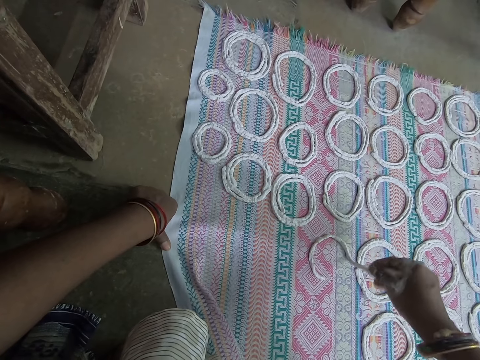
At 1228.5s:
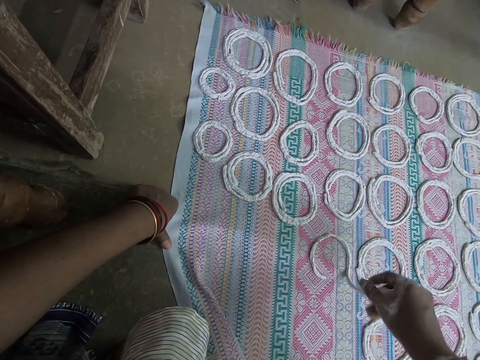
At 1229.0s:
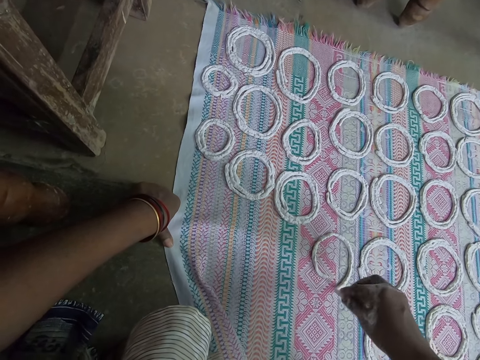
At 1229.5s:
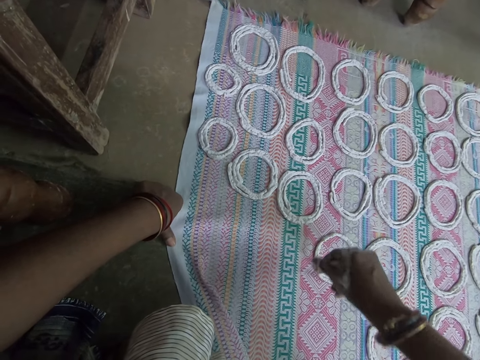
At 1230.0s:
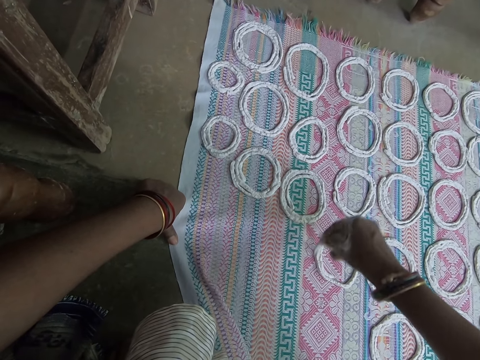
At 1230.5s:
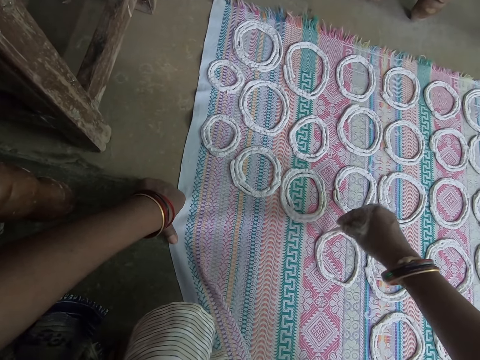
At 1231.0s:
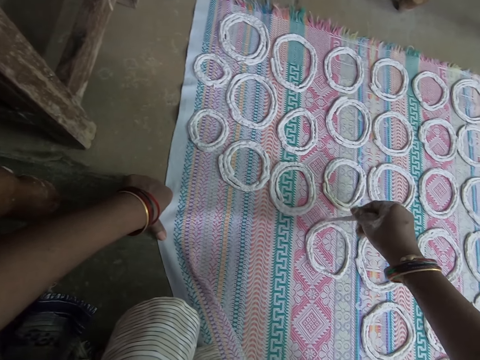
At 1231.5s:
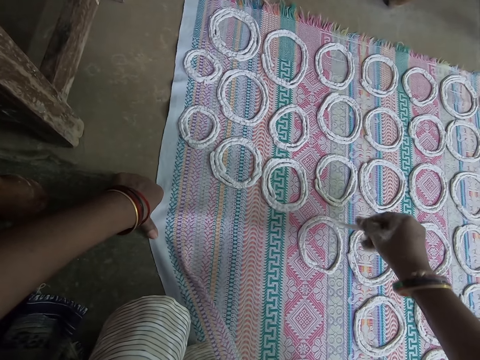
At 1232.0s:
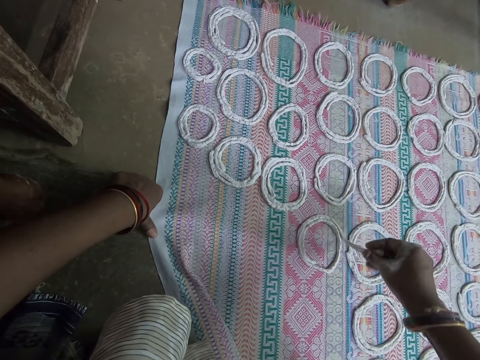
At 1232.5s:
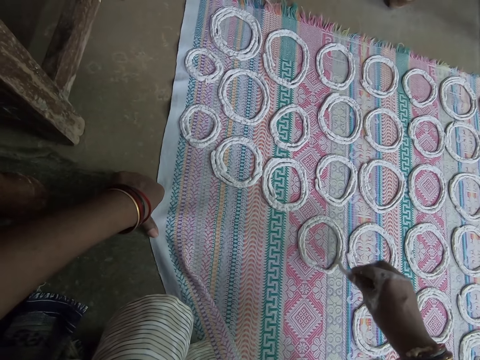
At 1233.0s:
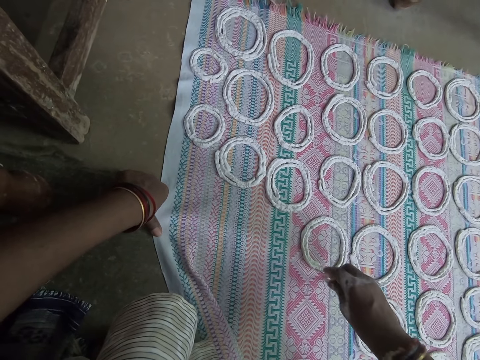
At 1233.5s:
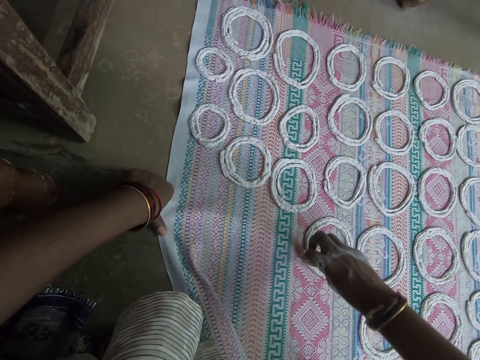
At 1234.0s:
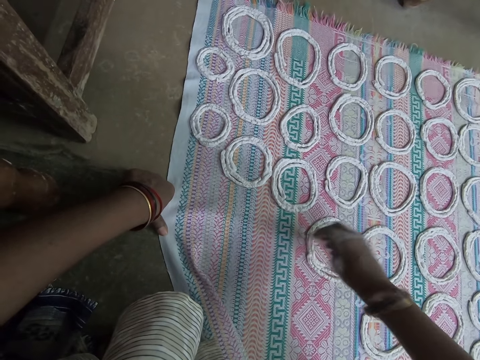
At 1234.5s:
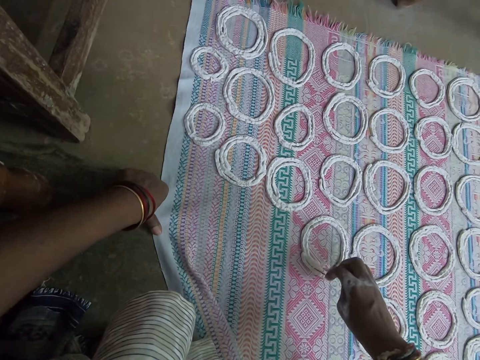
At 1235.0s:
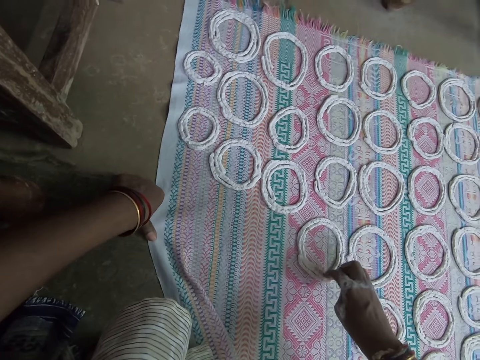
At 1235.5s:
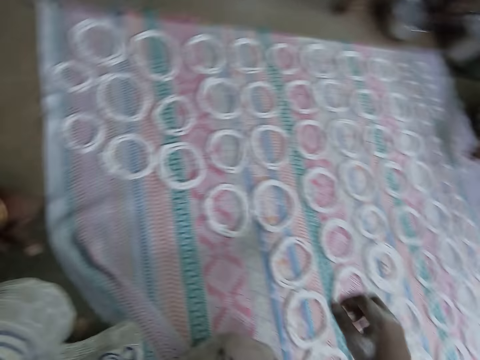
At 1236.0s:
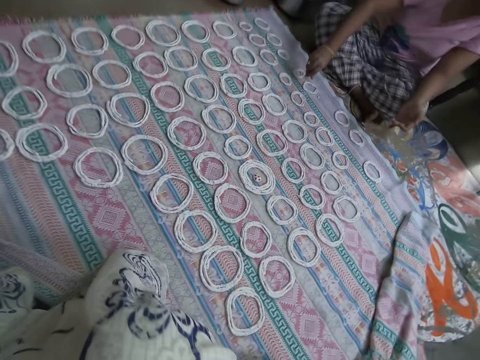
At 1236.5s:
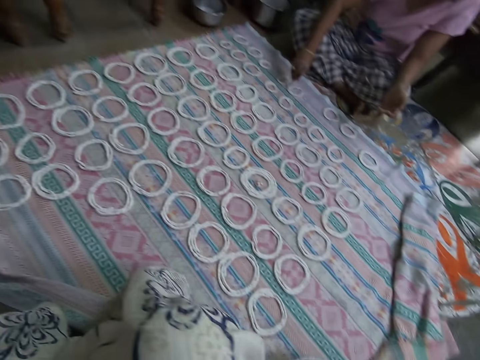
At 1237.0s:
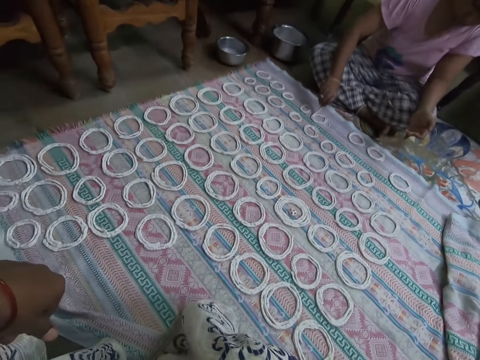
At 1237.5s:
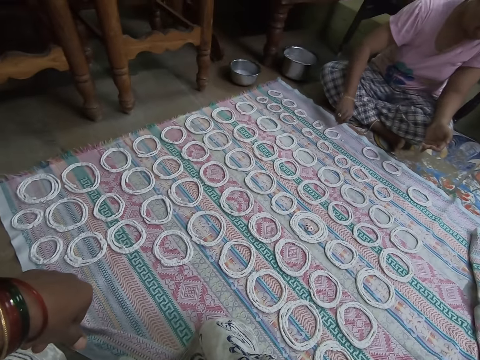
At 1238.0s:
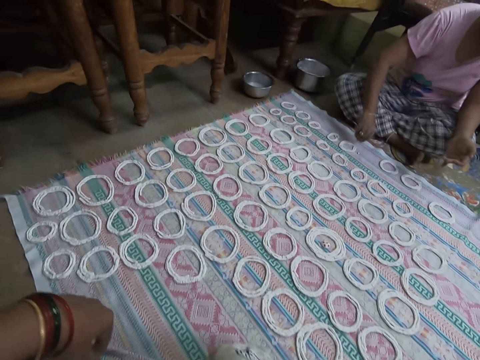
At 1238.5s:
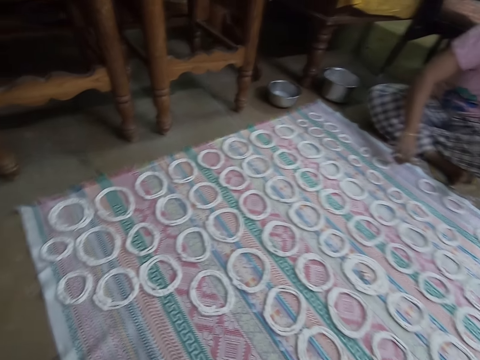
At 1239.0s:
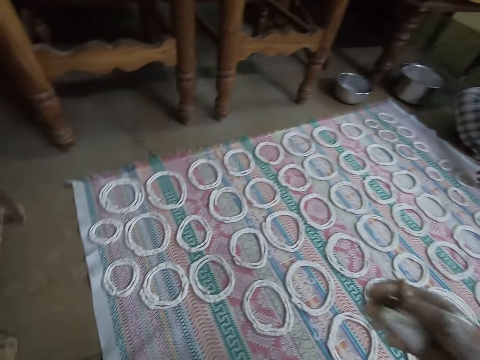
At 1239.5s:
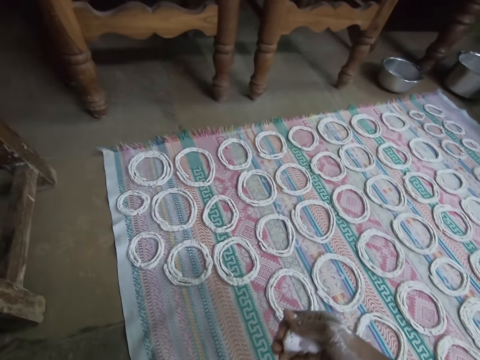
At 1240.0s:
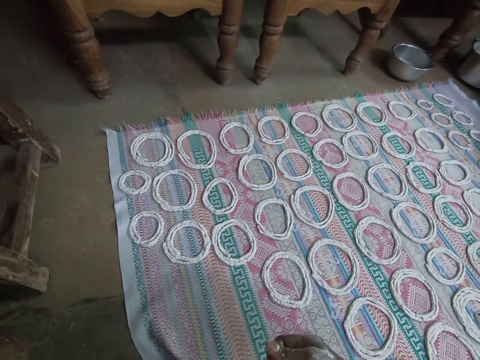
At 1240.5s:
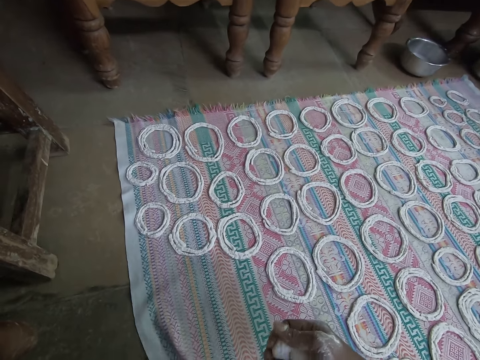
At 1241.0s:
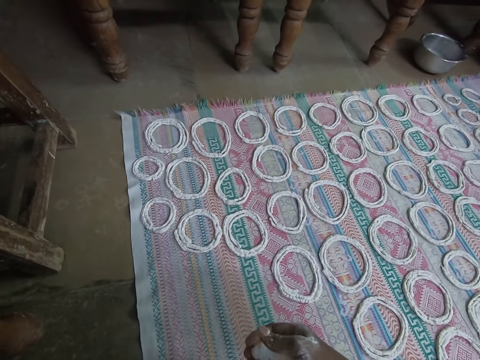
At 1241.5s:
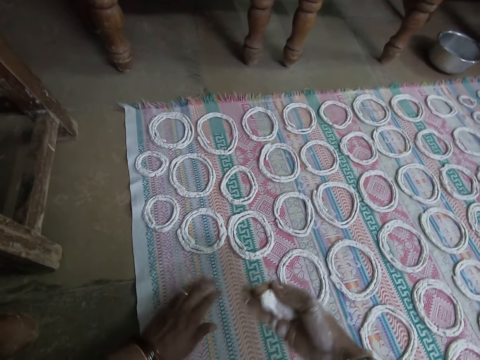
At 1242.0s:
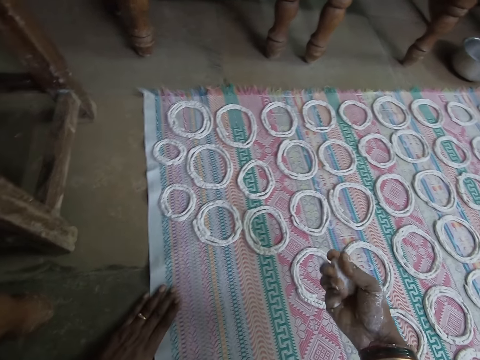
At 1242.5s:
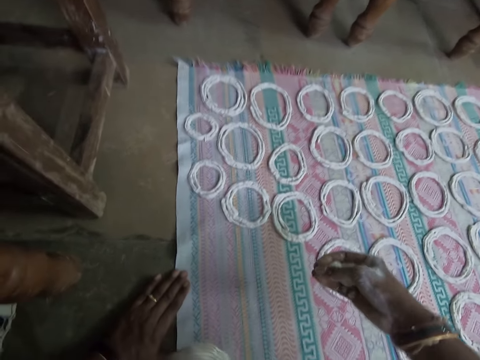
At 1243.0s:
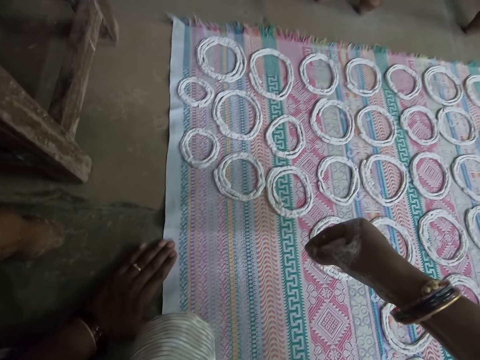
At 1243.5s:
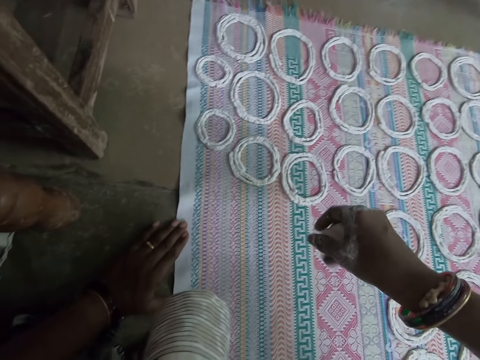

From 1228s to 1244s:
The camera wearer adjusts the rolled murukku snack paste on the mat with her right hand. She holds the dough slightly. A woman makes a circle with the dough. The camera wearer holds the dough. She presses the murukku snack paste in her right hand. She sweeps the mat on the floor with her left hand. She rotates the dough.

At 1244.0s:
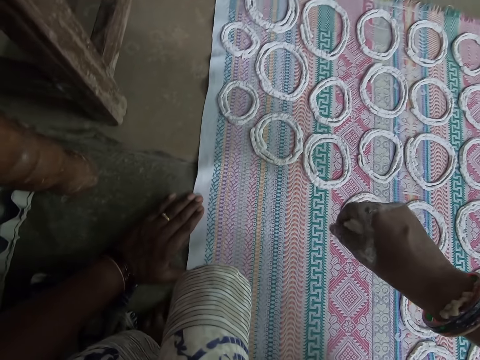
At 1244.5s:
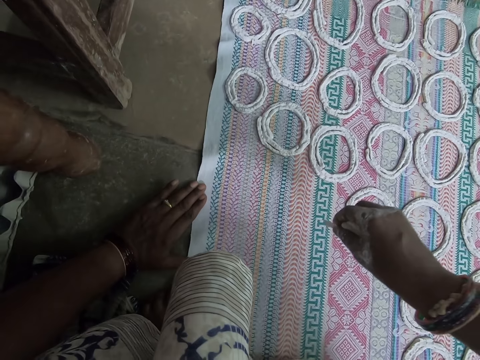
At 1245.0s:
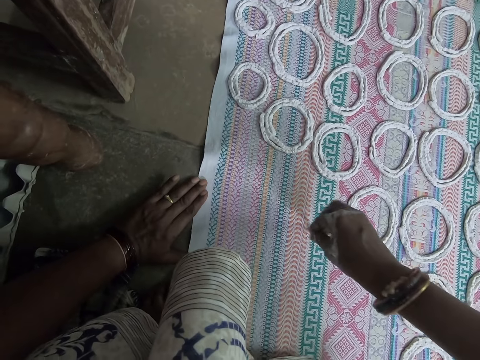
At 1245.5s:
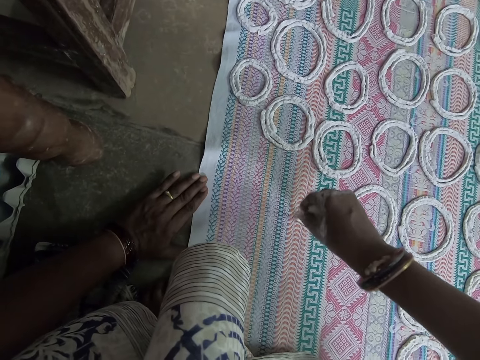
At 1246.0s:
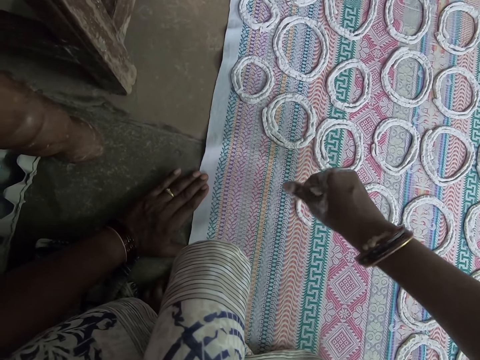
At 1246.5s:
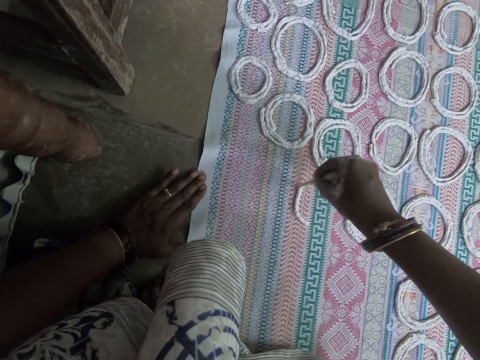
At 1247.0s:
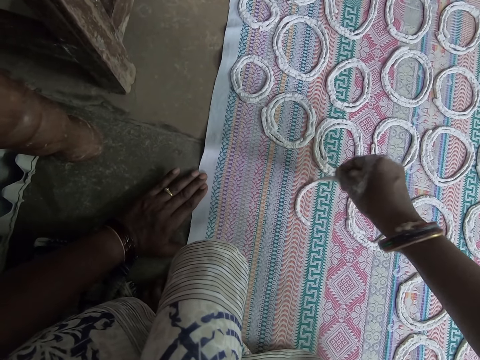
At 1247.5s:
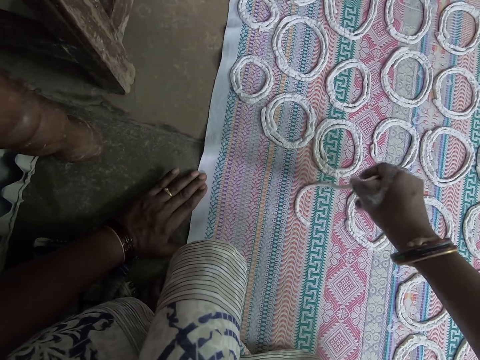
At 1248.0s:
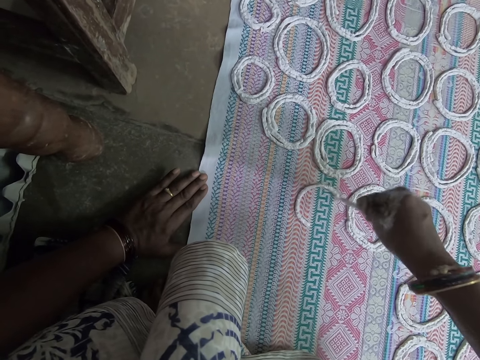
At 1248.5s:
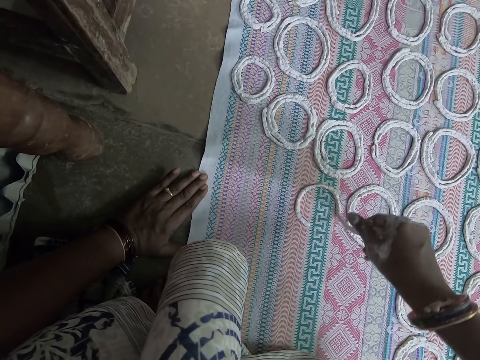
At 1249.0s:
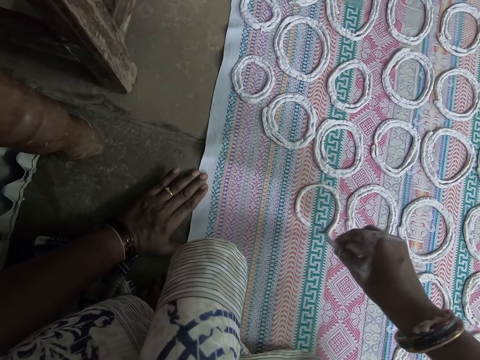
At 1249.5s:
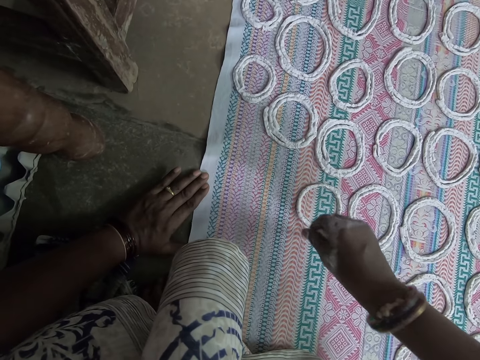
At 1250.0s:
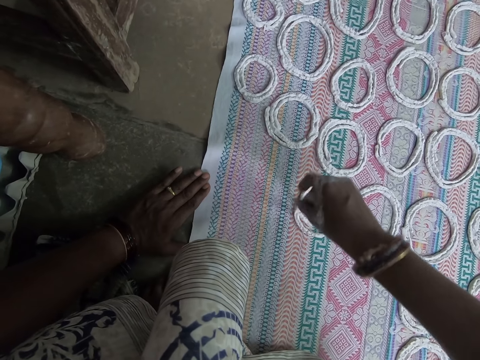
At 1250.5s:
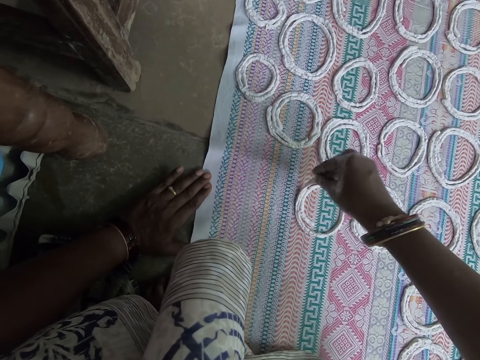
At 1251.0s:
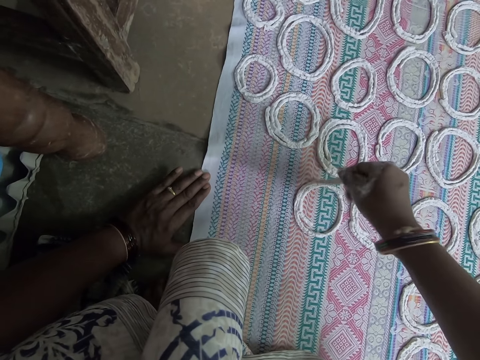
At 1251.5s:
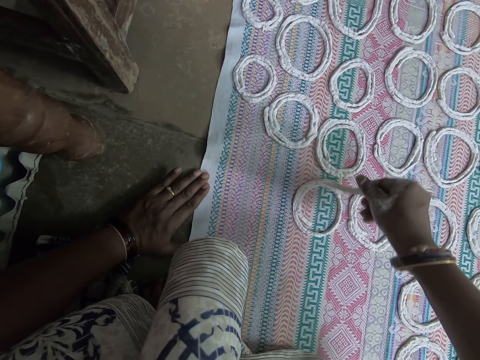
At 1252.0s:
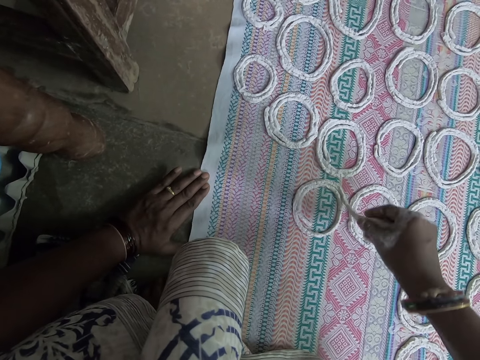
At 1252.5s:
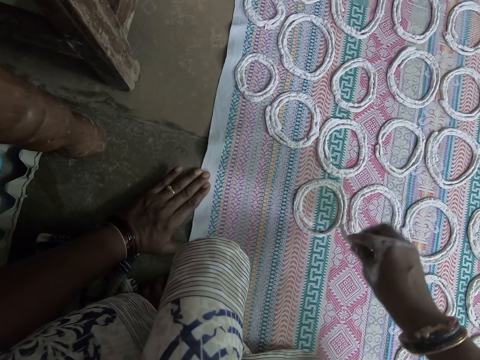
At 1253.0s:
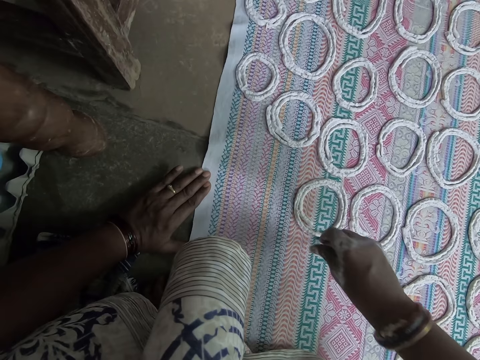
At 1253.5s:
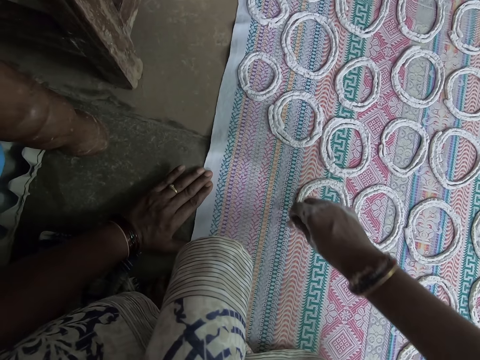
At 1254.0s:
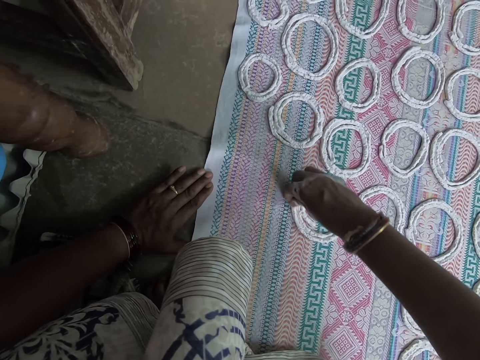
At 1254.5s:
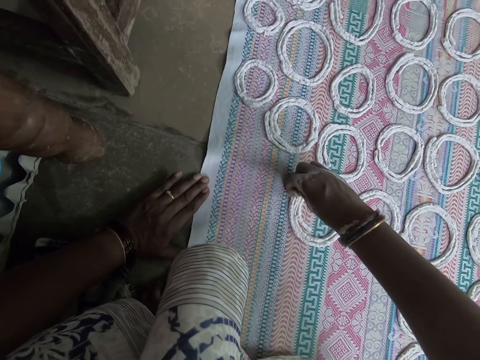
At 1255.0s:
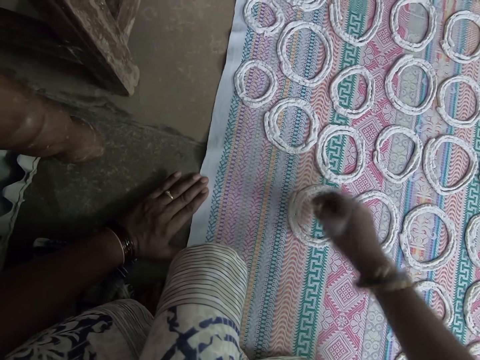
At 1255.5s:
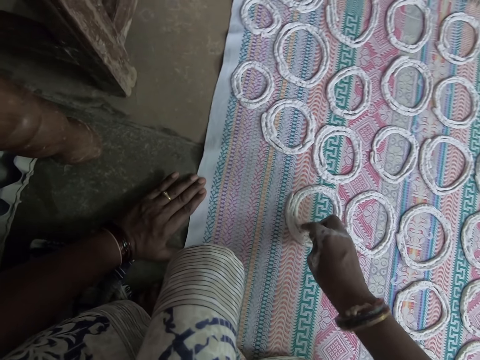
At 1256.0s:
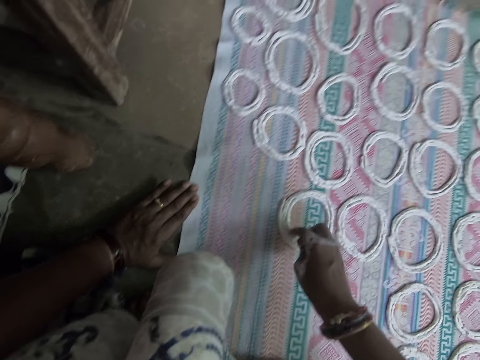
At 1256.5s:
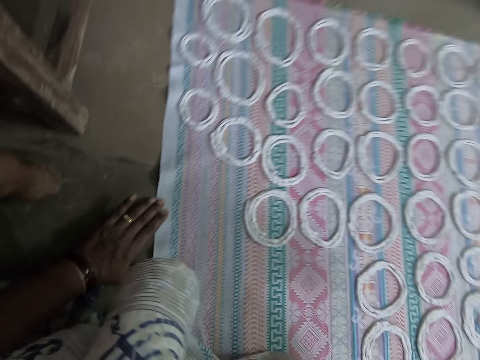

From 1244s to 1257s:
The camera wearer makes shapes out of the murukku snack paste in her right hand on the mat on the floor. She adjusts the rolled murukku snack paste on the mat. She holds the dough.
